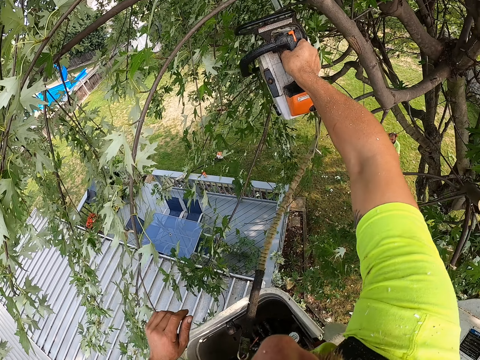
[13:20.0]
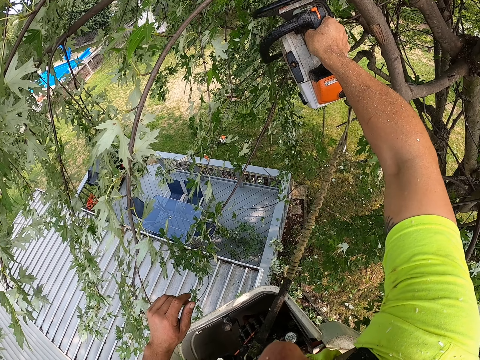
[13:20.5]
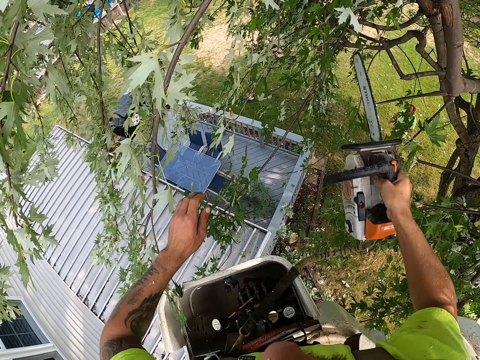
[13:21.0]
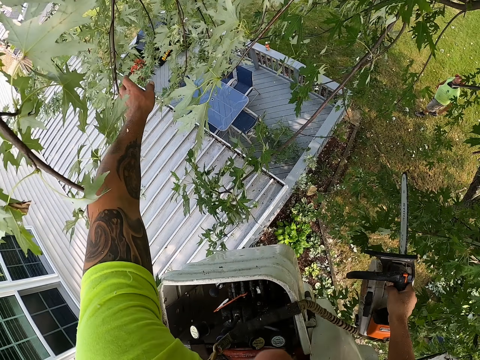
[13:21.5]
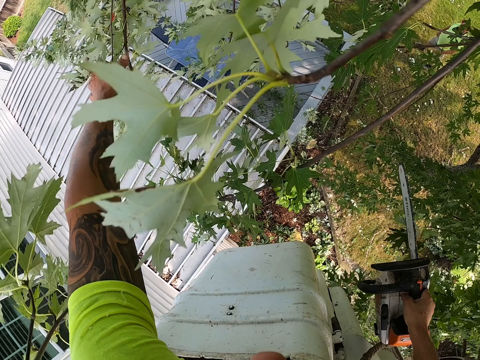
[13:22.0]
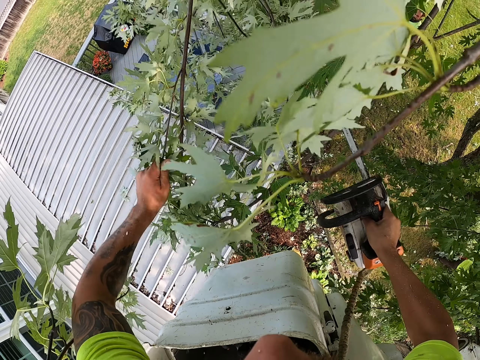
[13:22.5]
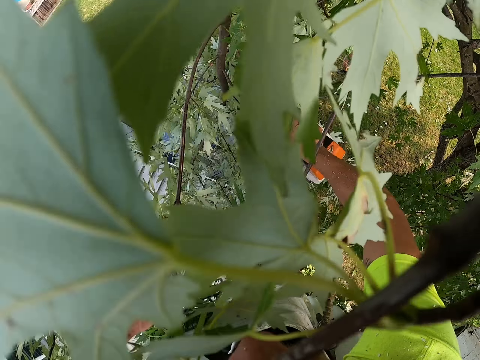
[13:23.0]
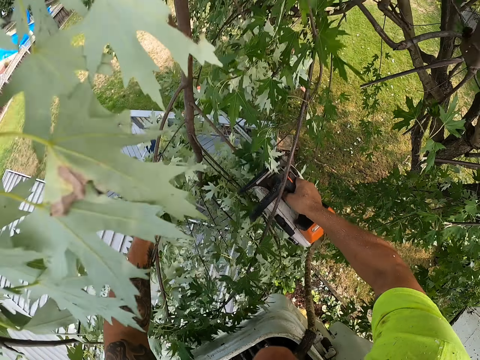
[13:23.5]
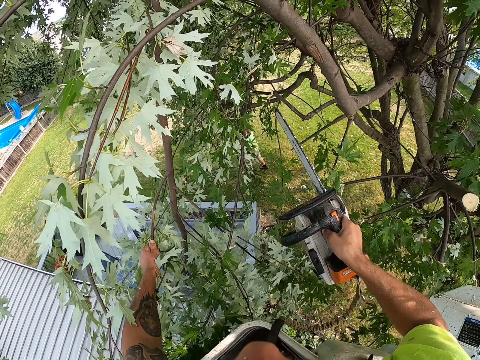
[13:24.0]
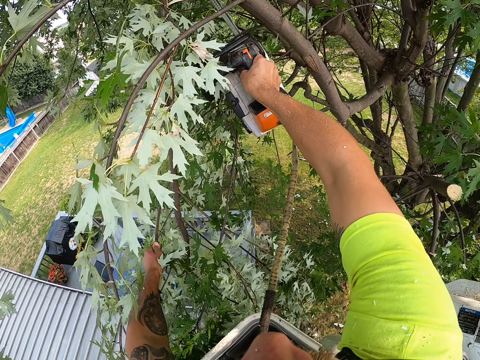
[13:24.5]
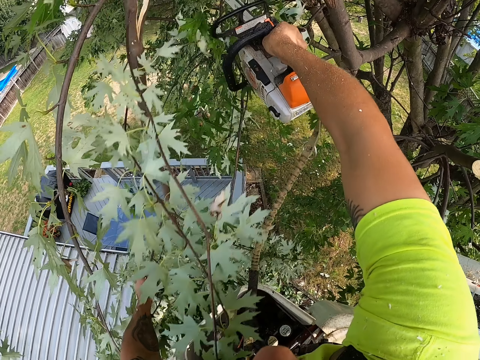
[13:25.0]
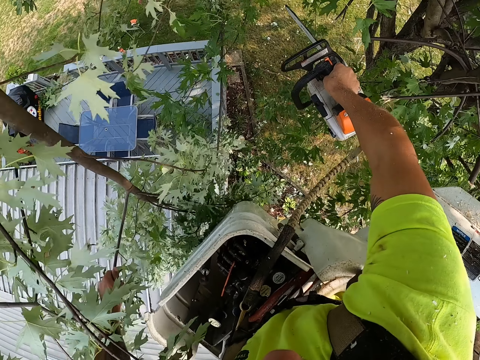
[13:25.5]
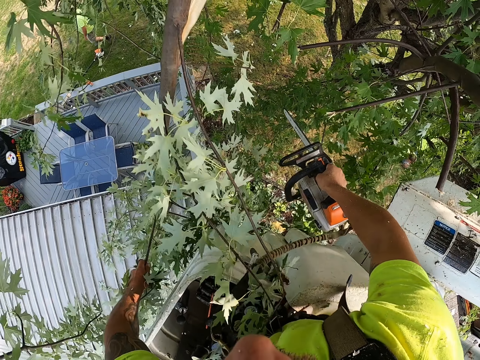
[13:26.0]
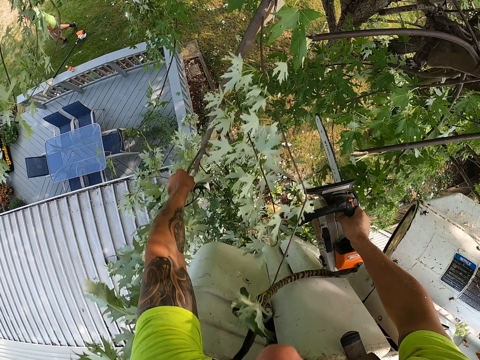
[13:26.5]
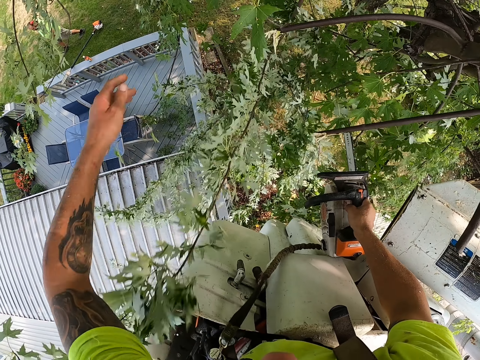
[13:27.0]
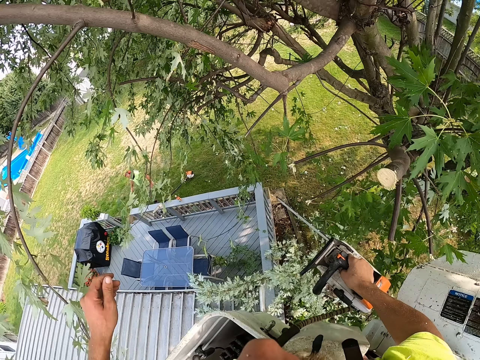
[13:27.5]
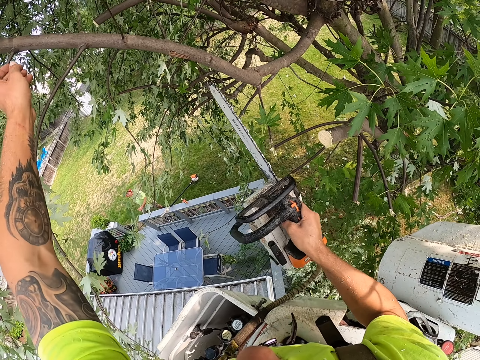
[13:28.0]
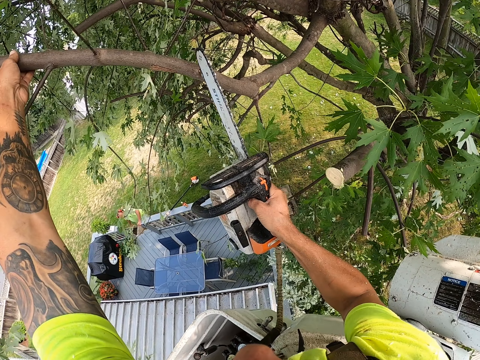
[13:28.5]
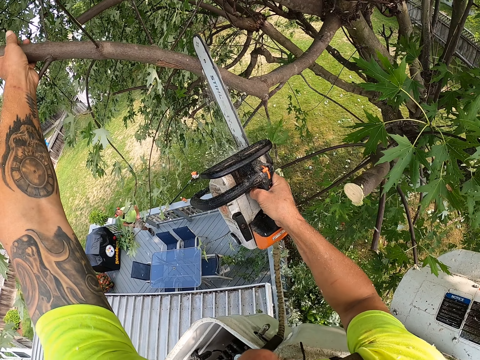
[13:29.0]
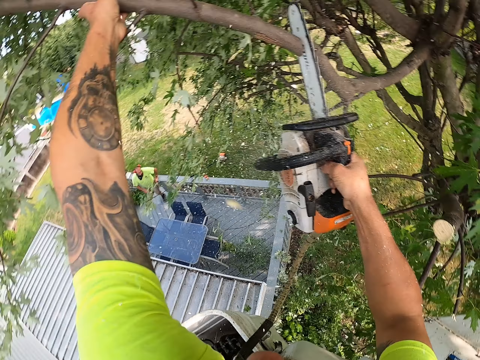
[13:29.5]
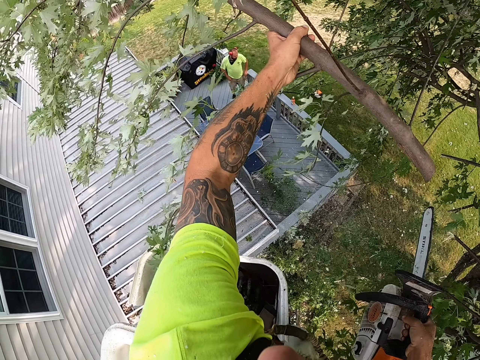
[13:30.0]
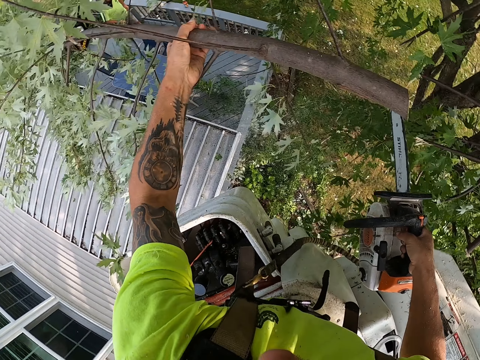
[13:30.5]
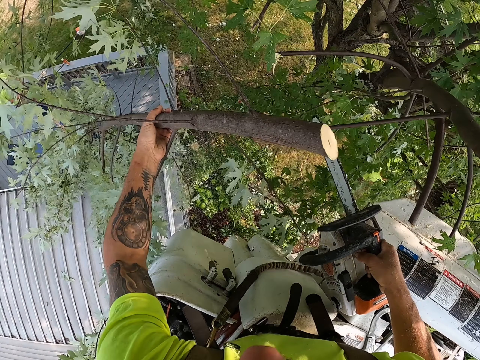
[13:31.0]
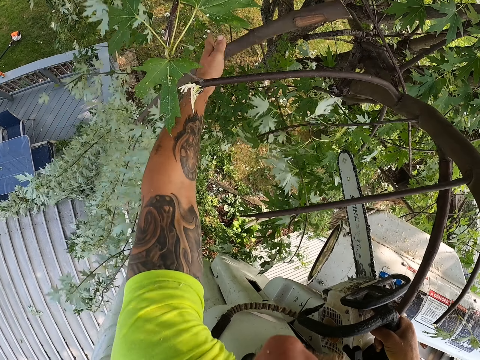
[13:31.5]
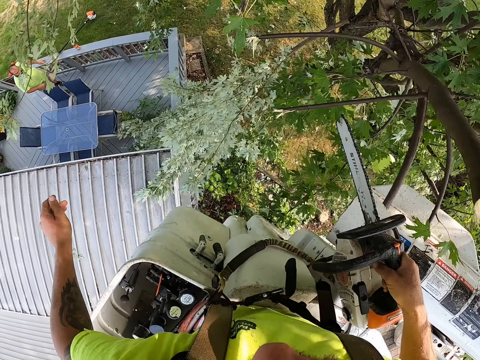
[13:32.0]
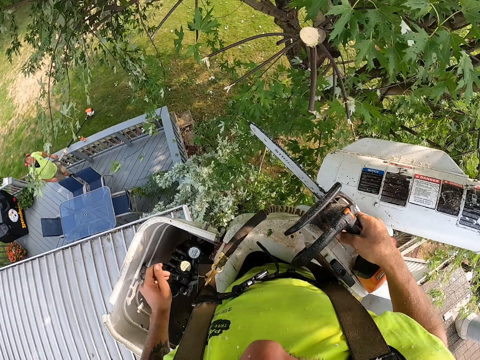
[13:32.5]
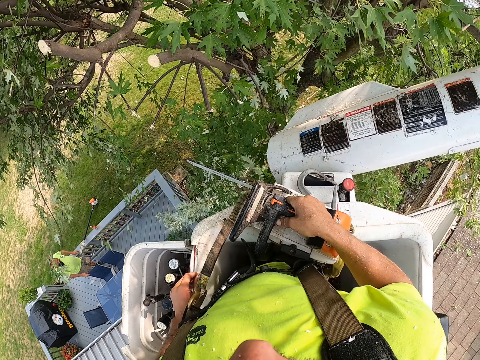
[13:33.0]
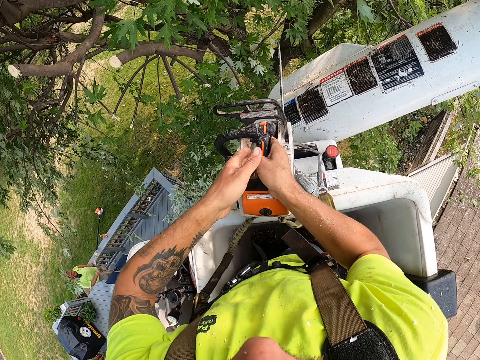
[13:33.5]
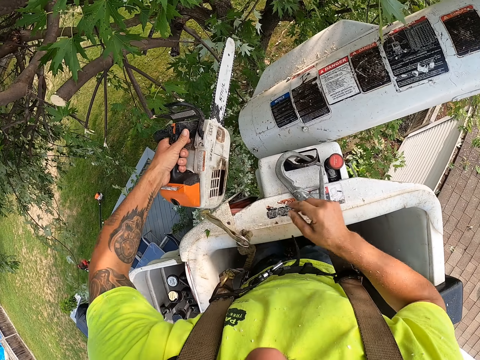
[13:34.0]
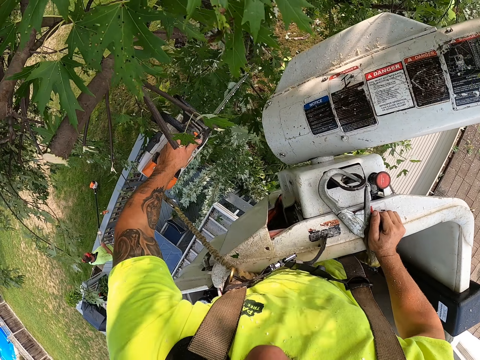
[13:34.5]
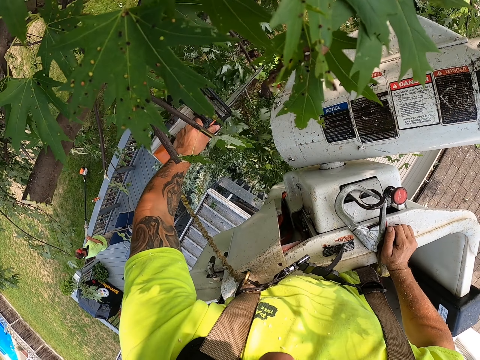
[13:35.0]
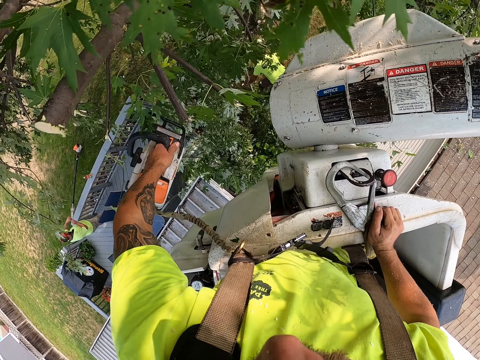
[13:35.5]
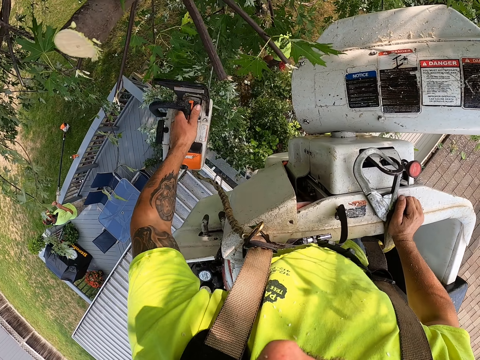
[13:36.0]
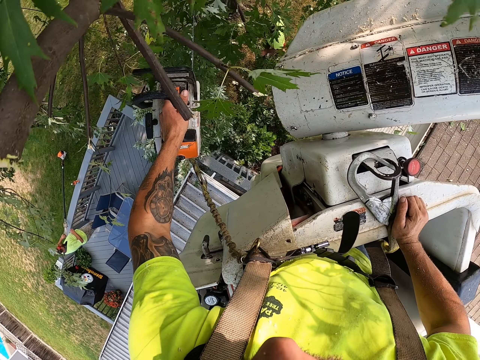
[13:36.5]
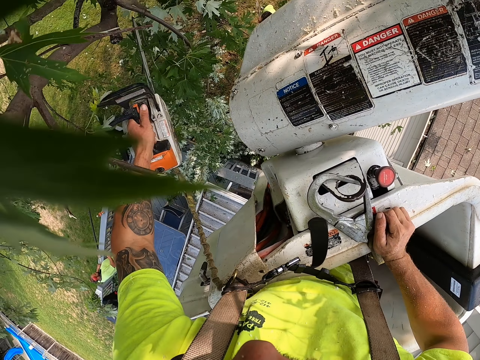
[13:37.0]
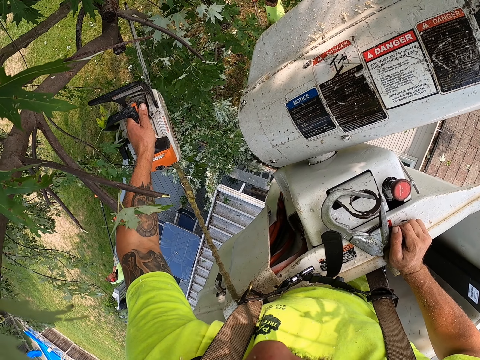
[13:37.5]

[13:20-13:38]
The camera wearer grabs a tree branch with his left hand. He throws the branch. He cuts the tree branch with the chain saw in his right hand. He drops the tree branch to the ground from the cherry picker with his left hand. He grabs a tree branch with his left hand. He cuts the tree branch with the chain saw in his right hand. He drops the tree branch to the ground from the cherry picker with his left hand. He passes the chain saw from his right hand to his left hand. He places his right hand on the cherry picker. He cuts a tree branch with the chain saw in his left hand.

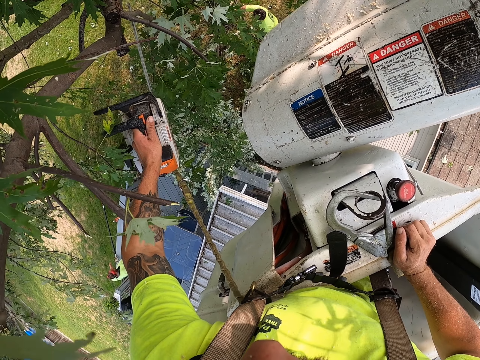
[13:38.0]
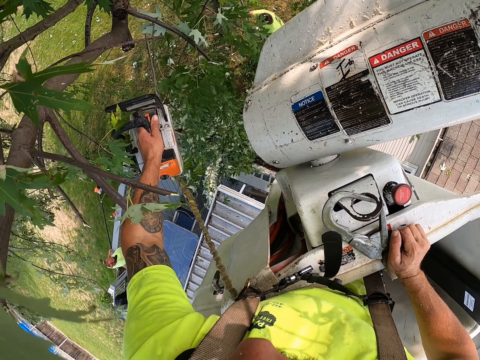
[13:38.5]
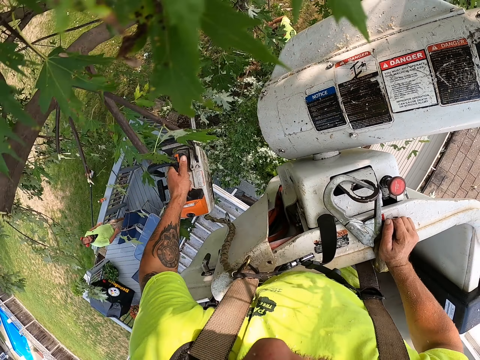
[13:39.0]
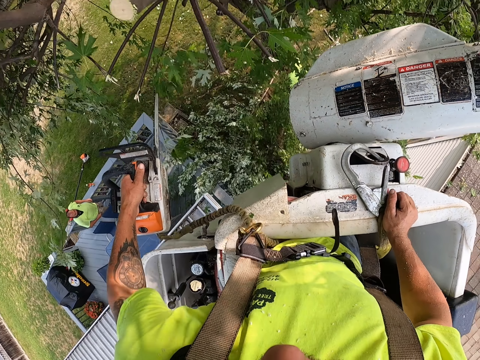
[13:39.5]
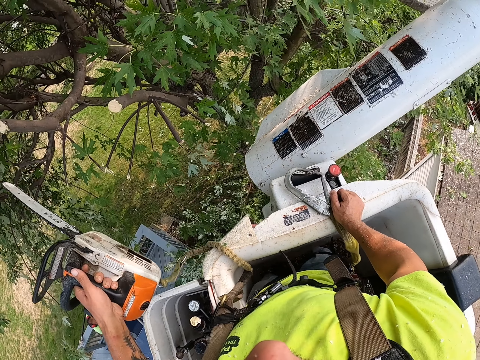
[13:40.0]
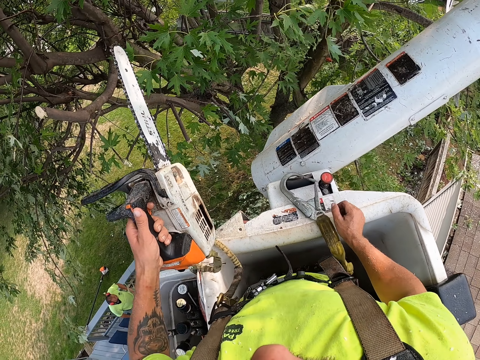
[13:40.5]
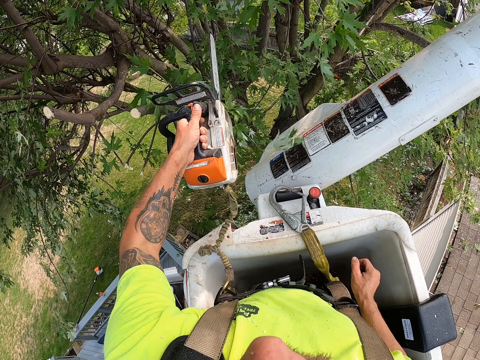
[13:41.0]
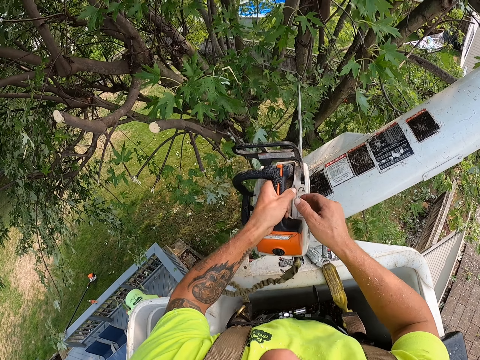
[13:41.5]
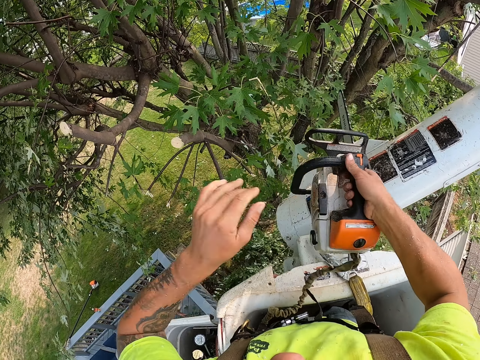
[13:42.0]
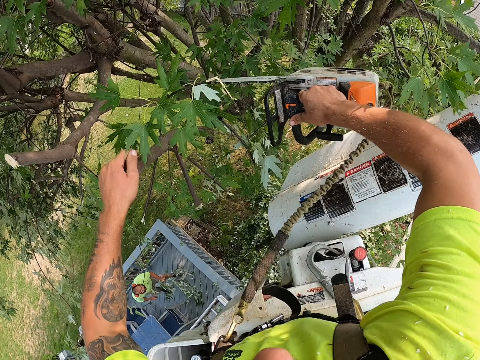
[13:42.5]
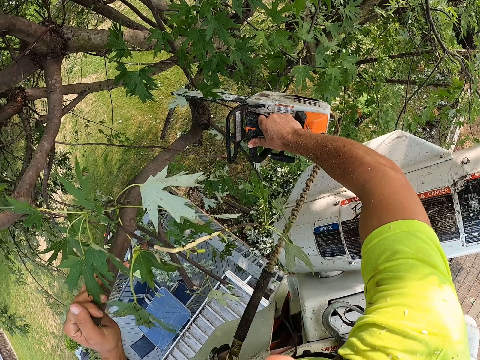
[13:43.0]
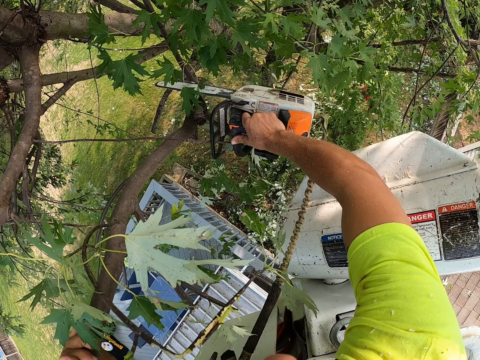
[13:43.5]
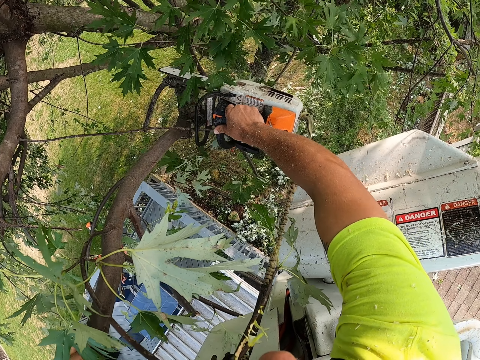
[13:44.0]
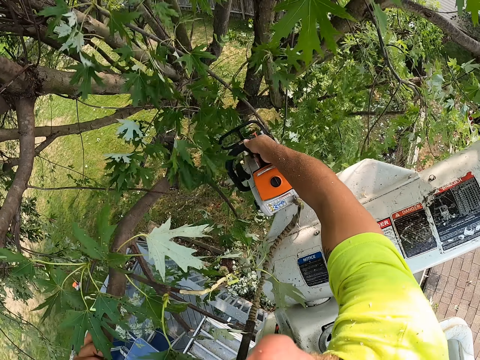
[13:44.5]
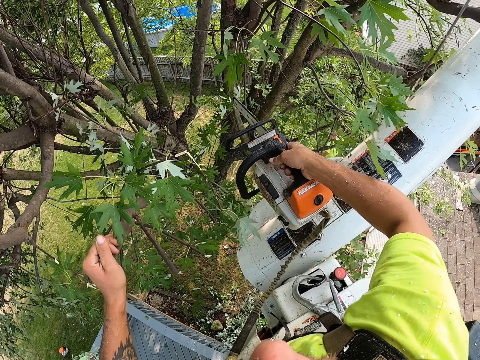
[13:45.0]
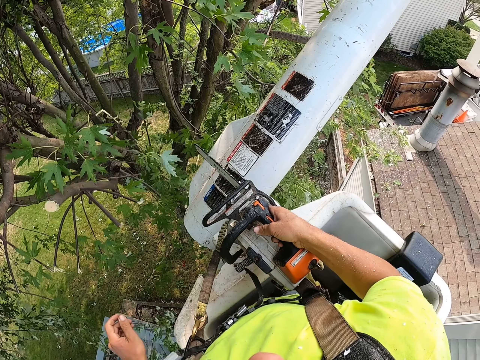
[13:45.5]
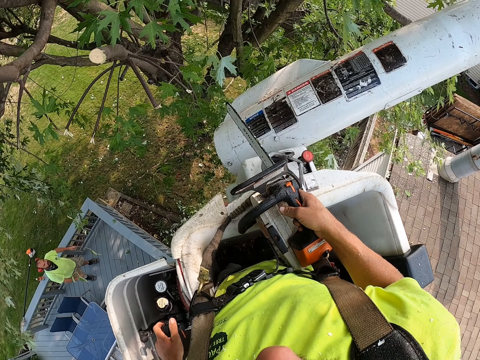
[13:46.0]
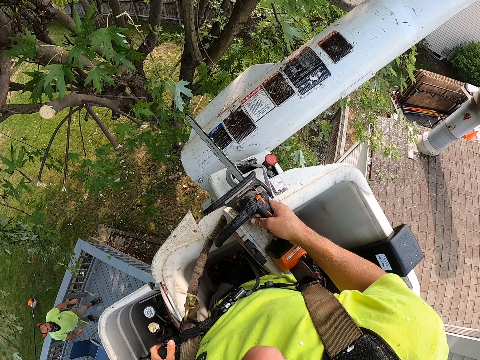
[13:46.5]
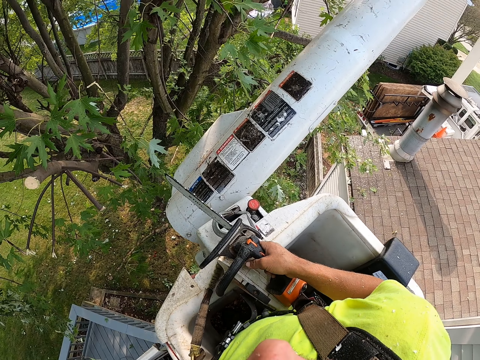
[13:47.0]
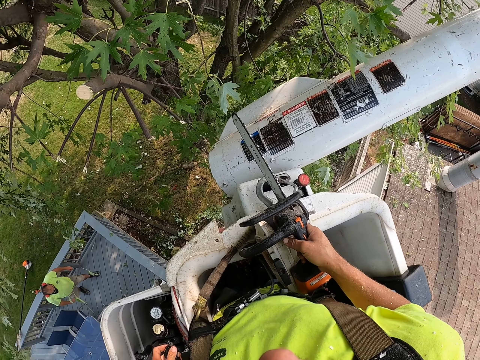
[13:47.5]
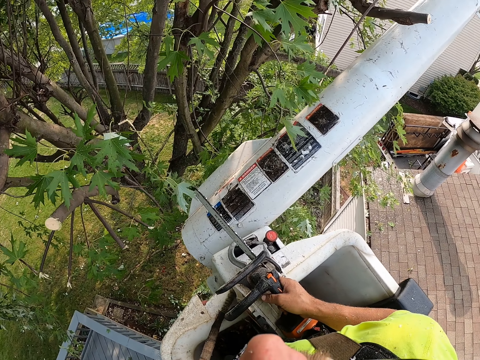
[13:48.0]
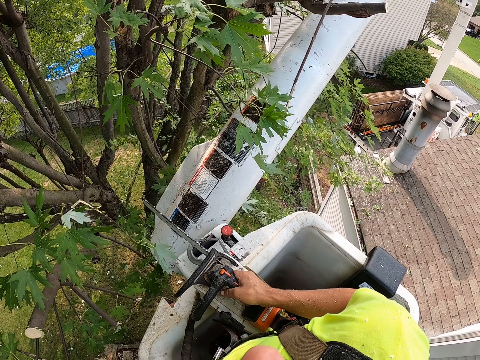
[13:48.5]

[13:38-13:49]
The camera wearer stops. He cuts a tree branch with the chain saw in his left hand. He passes the chain saw from his left hand to his right hand. He grabs a tree branch with his left hand. He cuts the tree branch with the chain saw in his right hand. He operates a boom lift lever with his left hand. He looks around.
